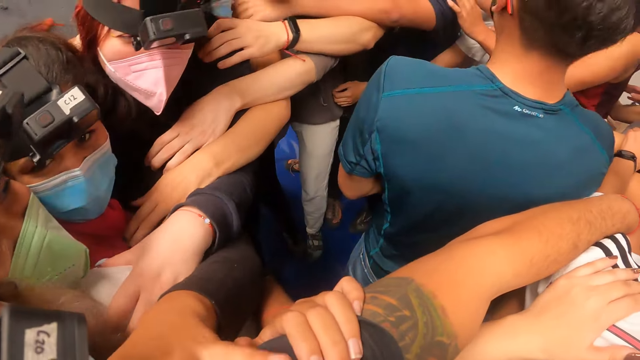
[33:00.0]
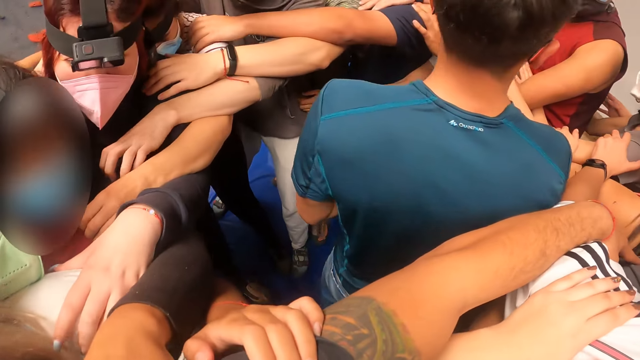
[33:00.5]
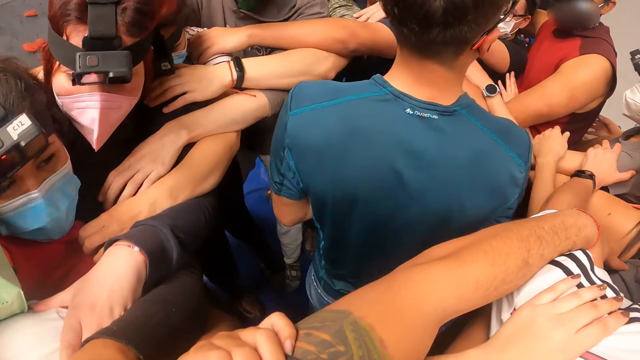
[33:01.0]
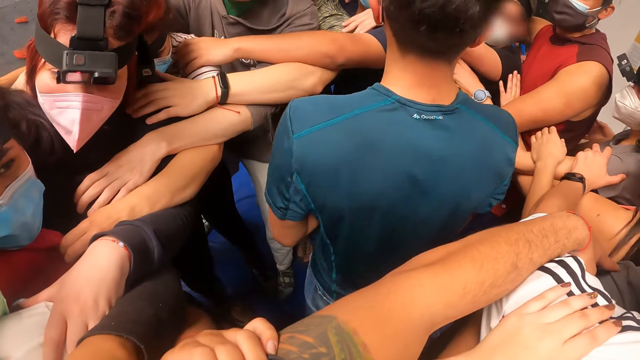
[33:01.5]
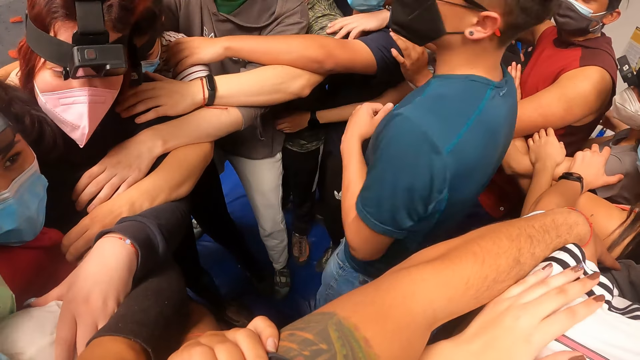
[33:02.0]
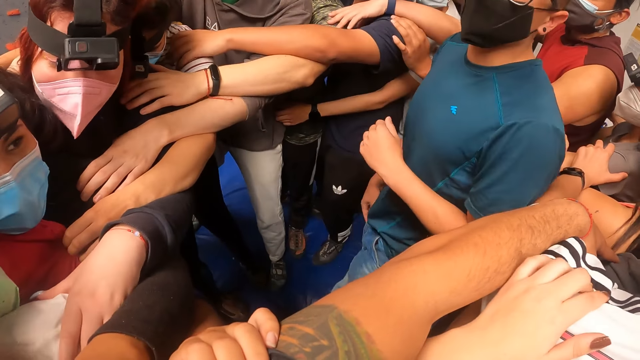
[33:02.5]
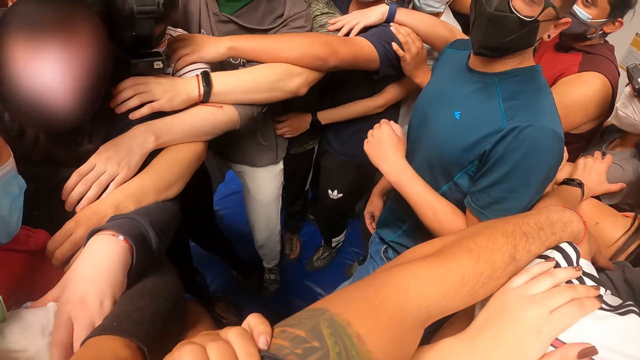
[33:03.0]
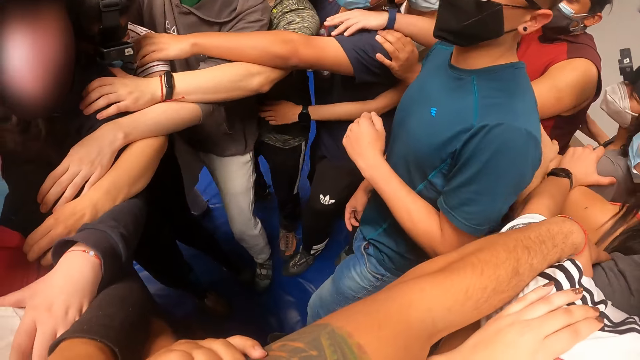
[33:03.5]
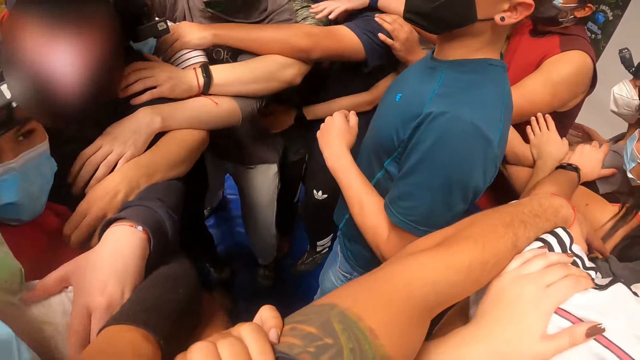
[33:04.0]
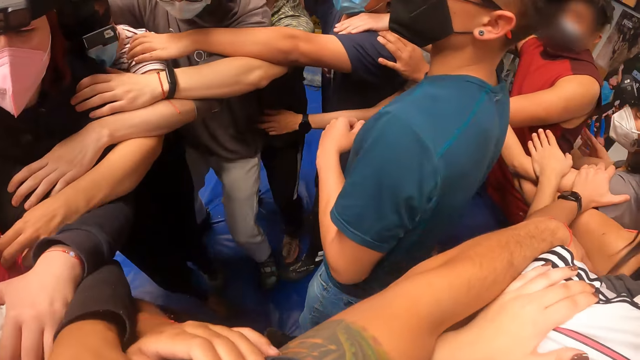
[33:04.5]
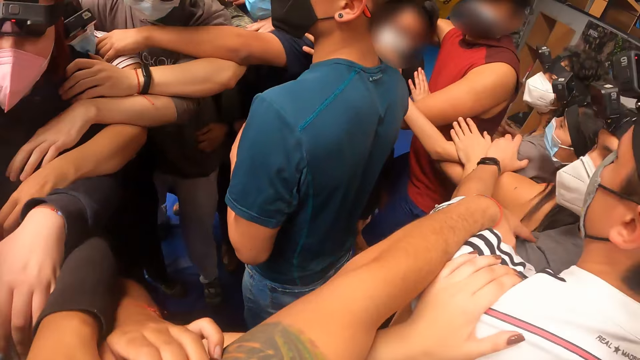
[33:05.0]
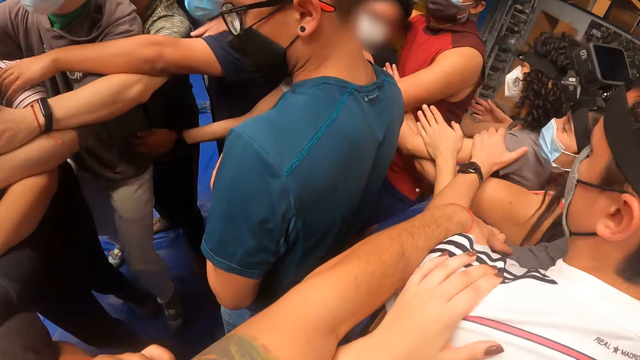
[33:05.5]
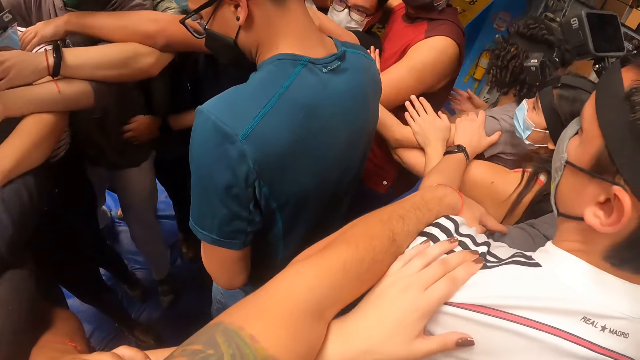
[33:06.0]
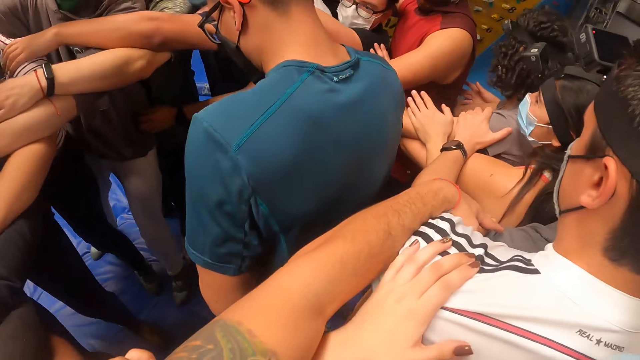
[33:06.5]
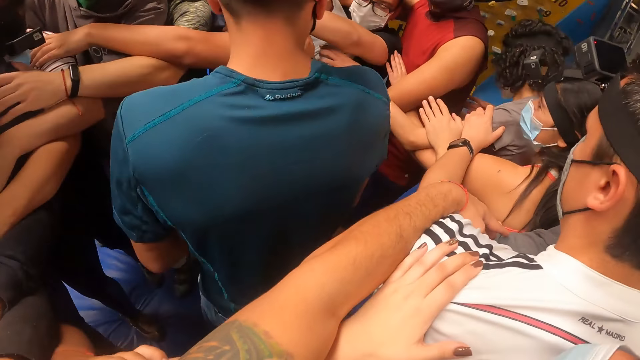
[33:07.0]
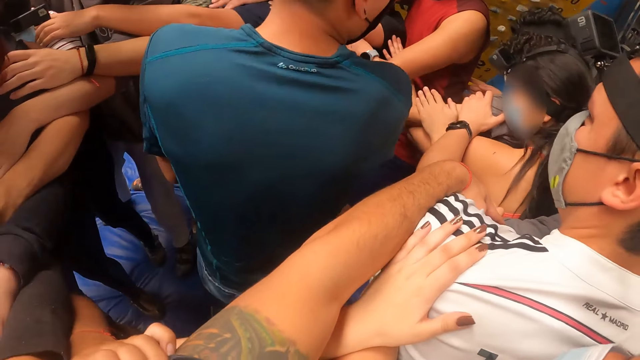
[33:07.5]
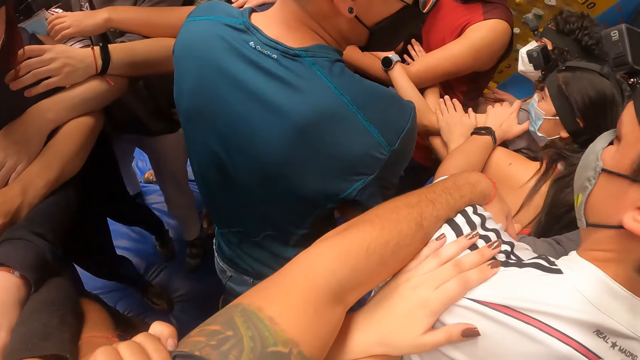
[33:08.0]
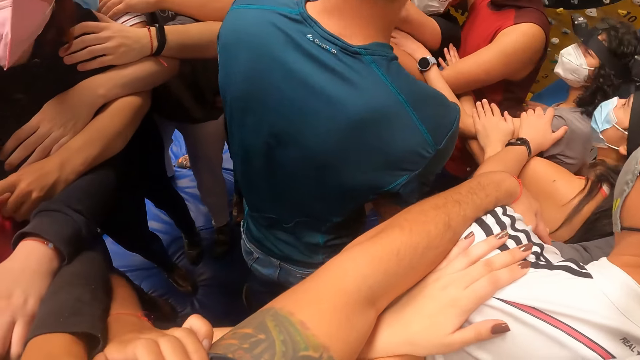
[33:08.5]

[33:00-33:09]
A man converses with the camera wearer. The camera wearer walks around with the team.

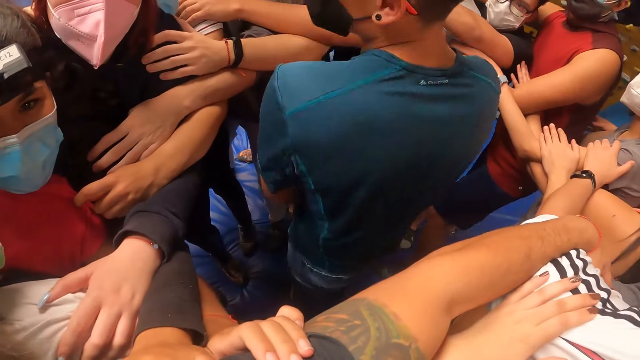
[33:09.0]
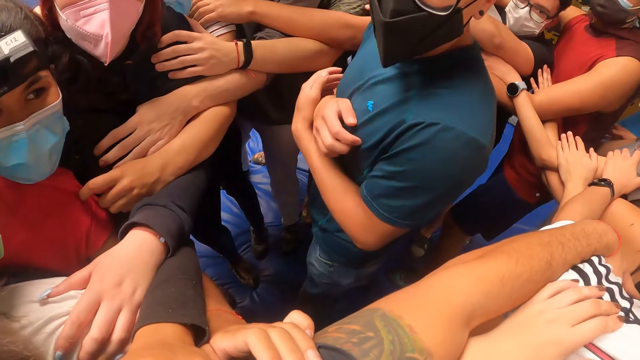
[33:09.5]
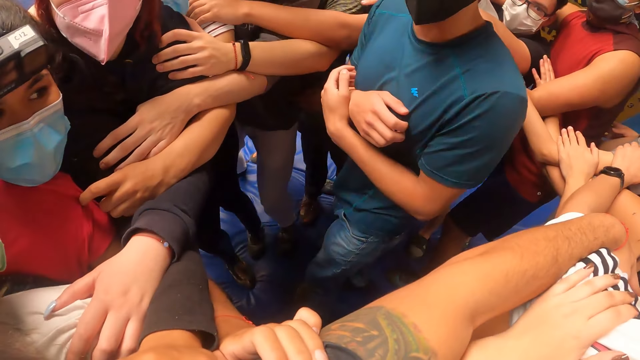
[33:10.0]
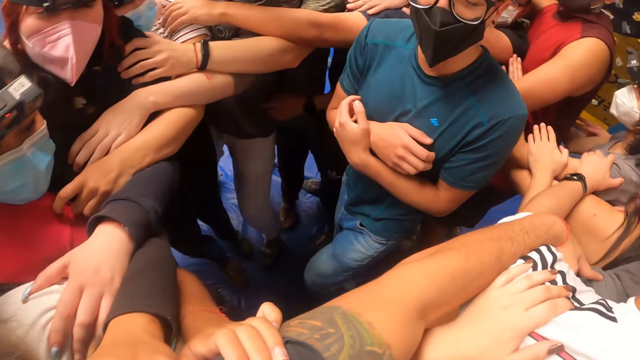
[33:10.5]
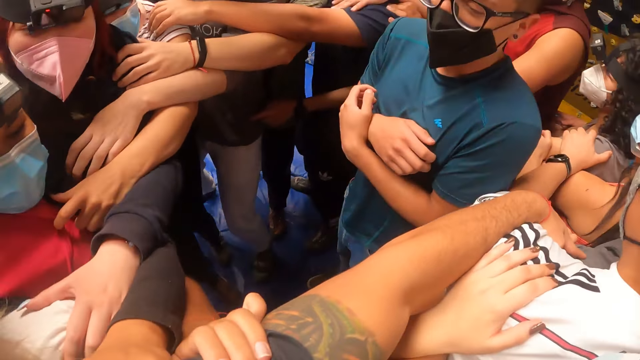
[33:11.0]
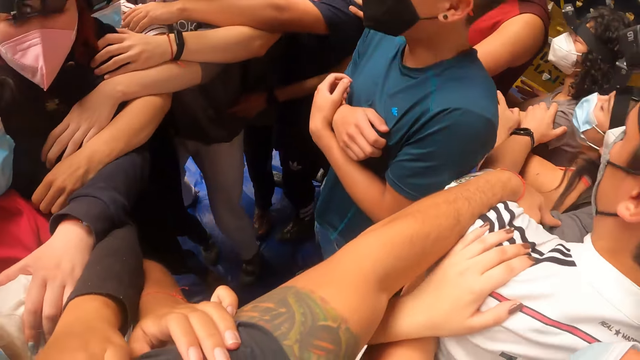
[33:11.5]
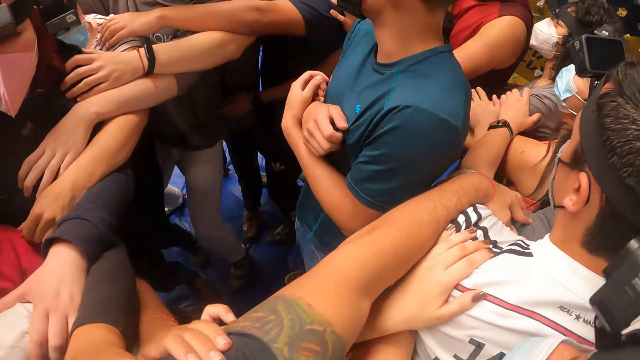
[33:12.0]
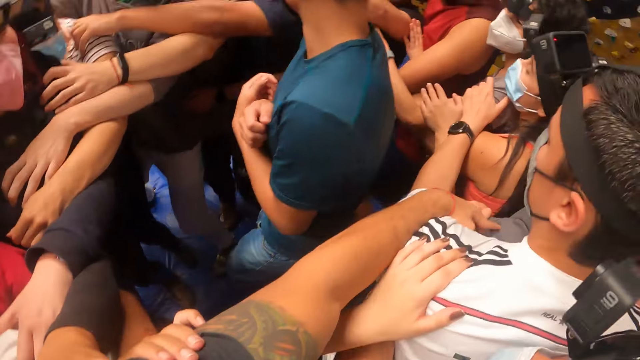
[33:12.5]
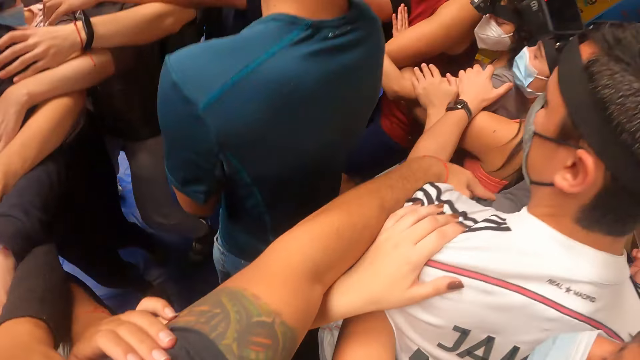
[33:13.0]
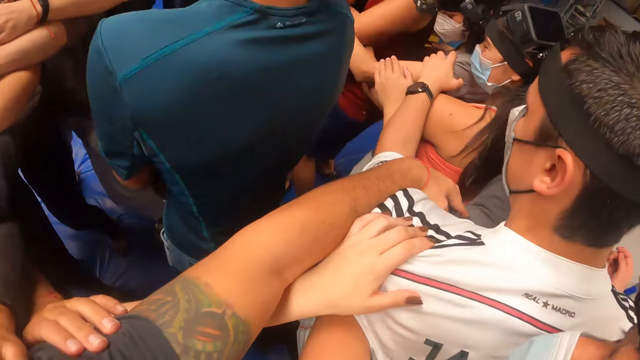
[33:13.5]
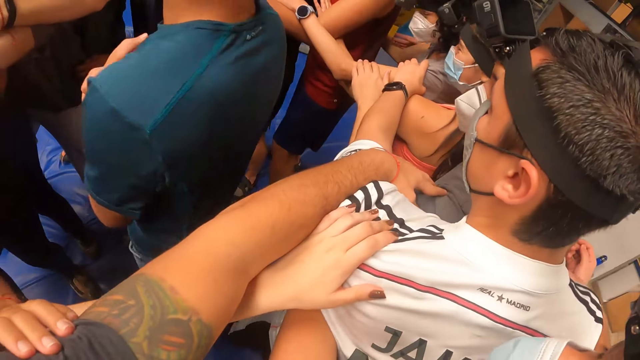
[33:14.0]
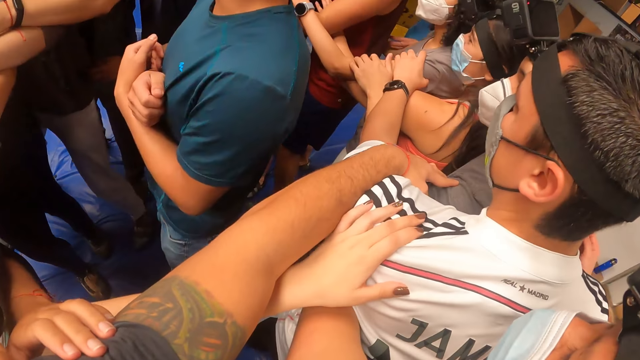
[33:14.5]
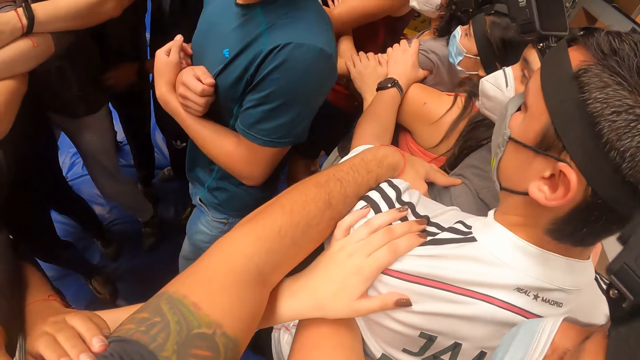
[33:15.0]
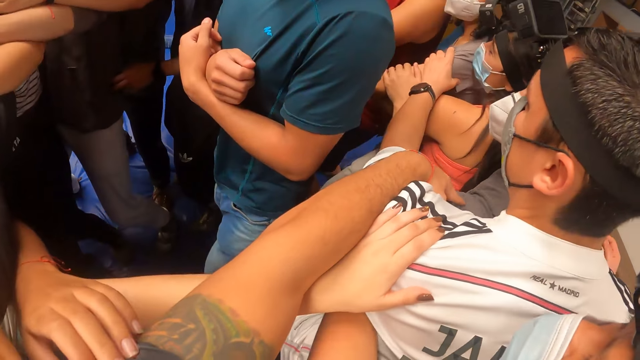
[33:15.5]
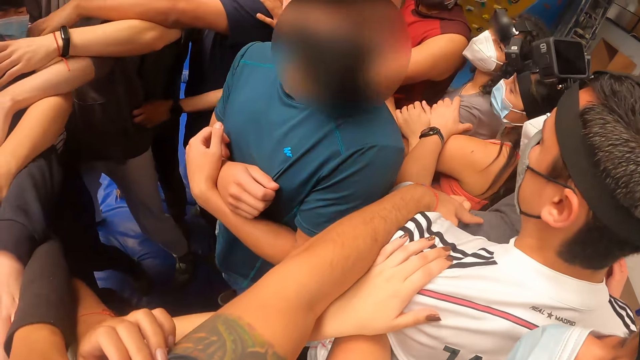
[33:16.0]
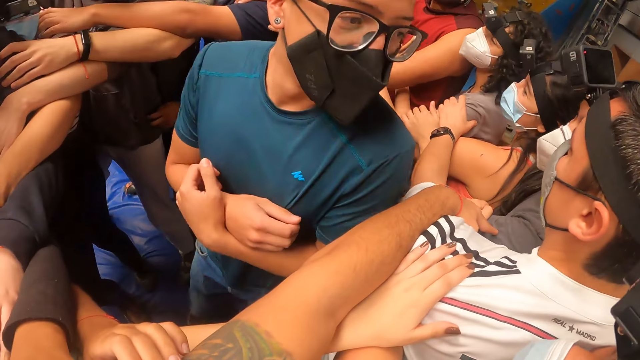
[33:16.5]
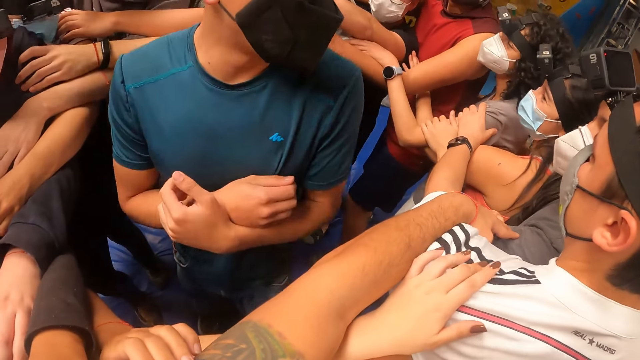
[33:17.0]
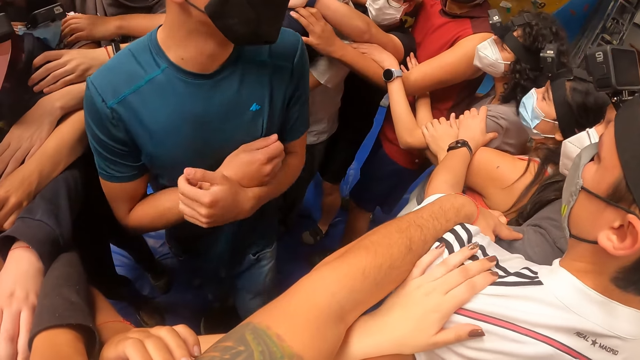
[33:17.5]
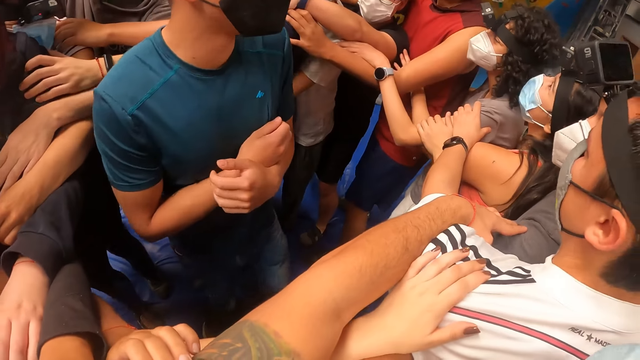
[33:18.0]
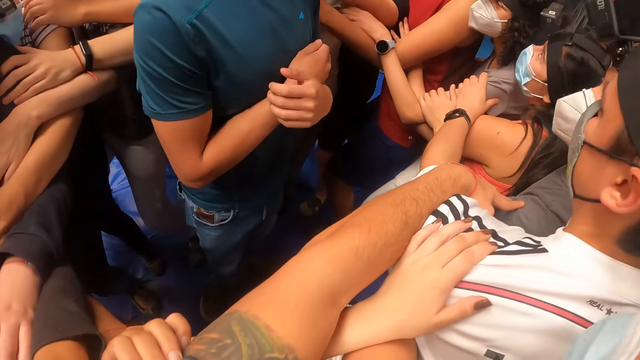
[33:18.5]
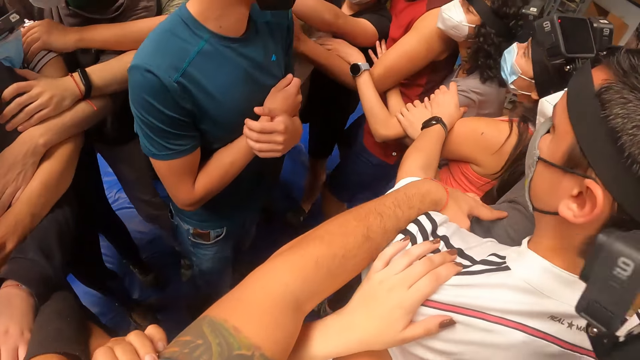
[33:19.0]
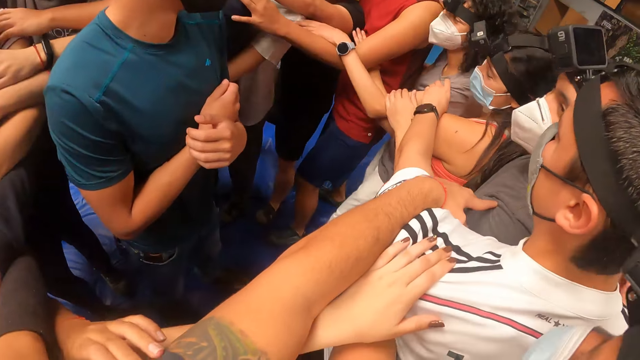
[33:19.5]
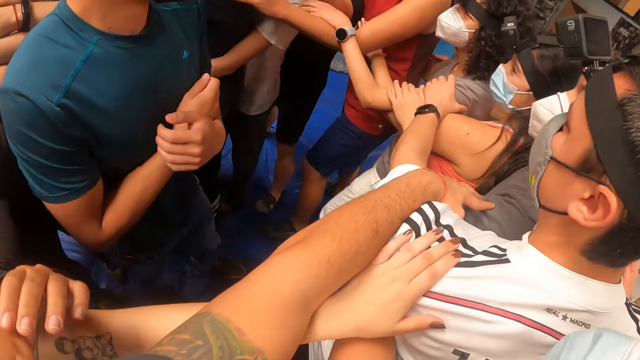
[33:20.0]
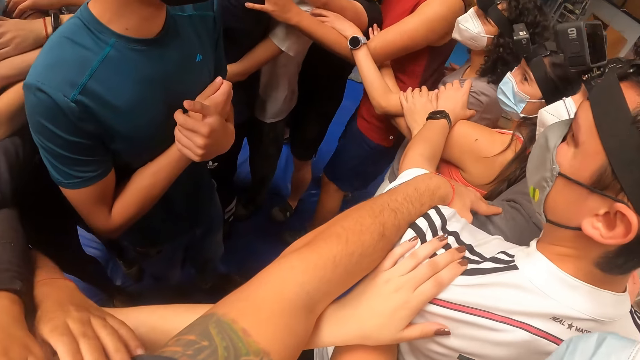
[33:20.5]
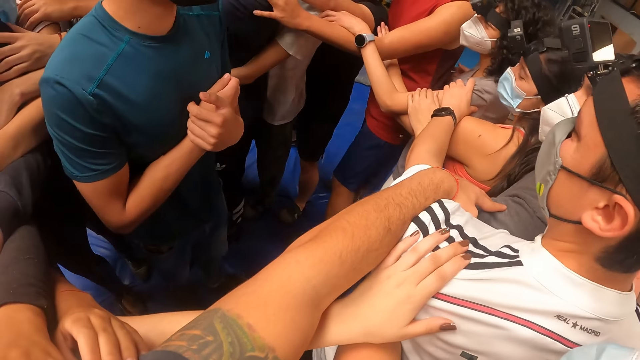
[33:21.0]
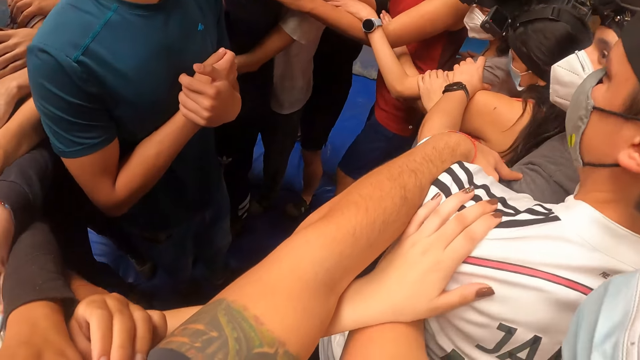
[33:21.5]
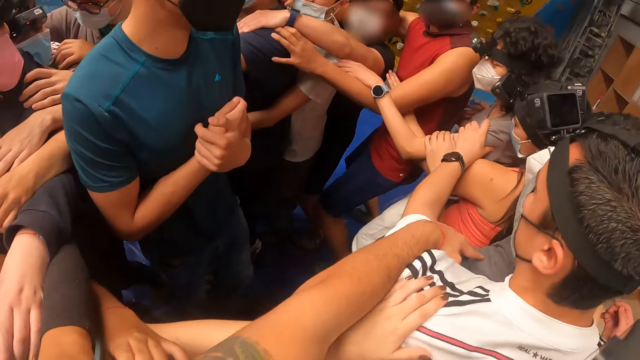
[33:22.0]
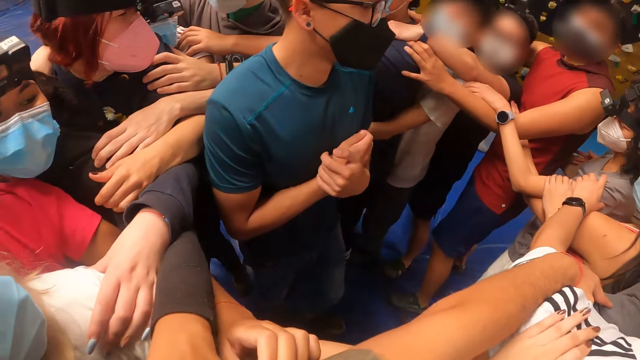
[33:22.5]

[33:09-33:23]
The camera wearer looks around the playground. They look at a man. They exercise with a group of people on a crash mat in a wall climbing centre. They jump with the team. The man jumps. The camera wearer jumps with the team. The man jumps. The camera wearer looks around the team. They bend on the ground.
